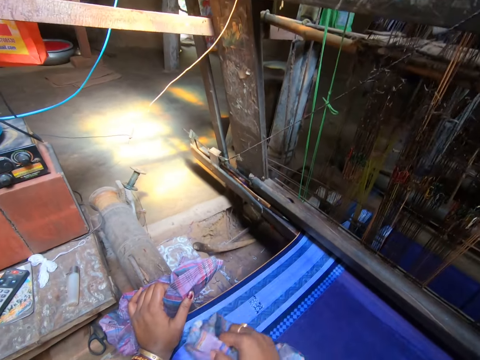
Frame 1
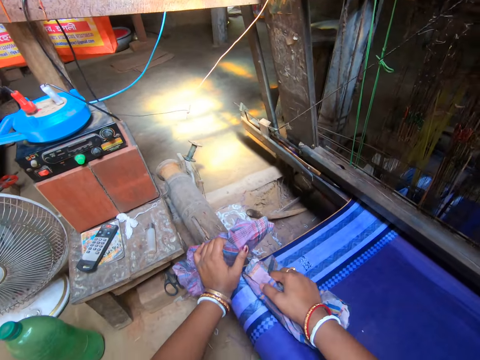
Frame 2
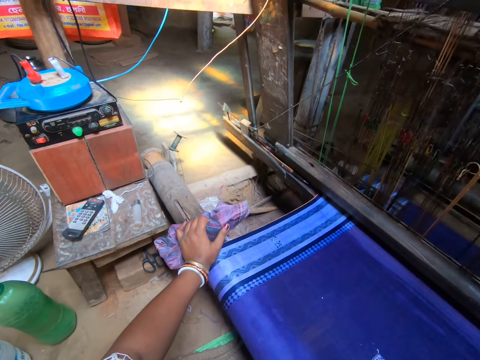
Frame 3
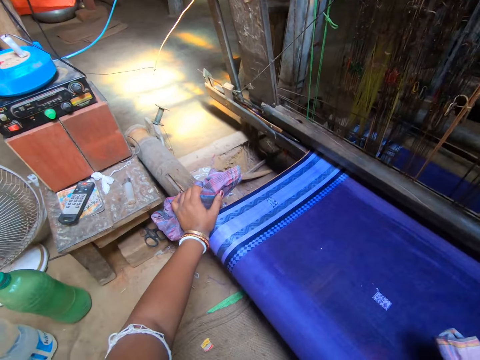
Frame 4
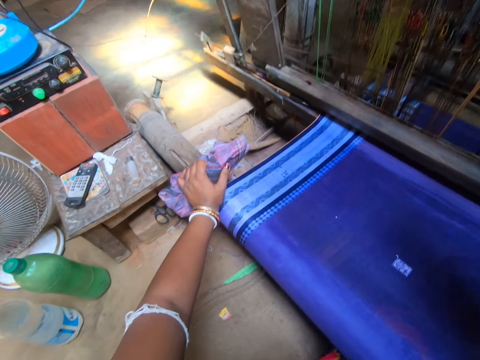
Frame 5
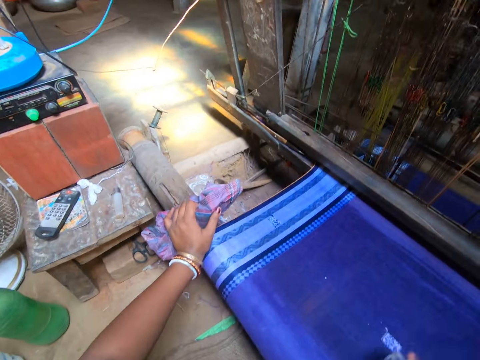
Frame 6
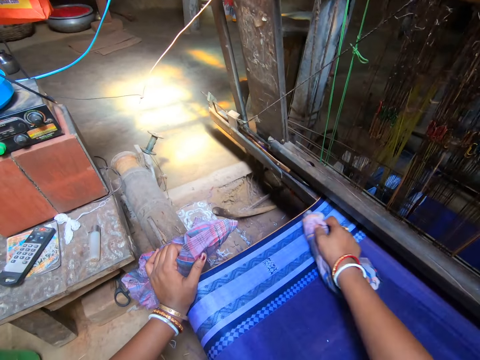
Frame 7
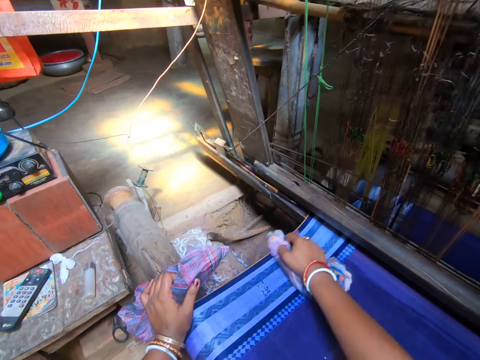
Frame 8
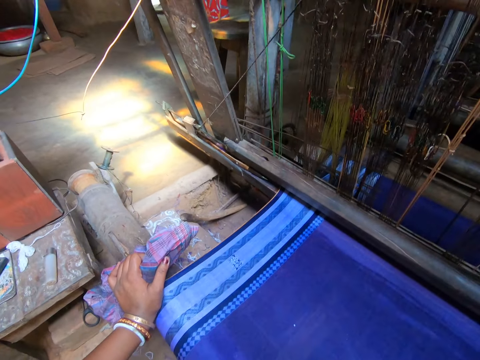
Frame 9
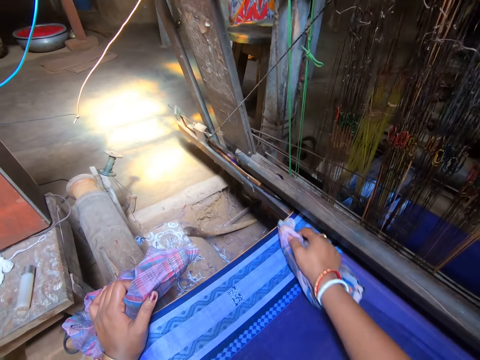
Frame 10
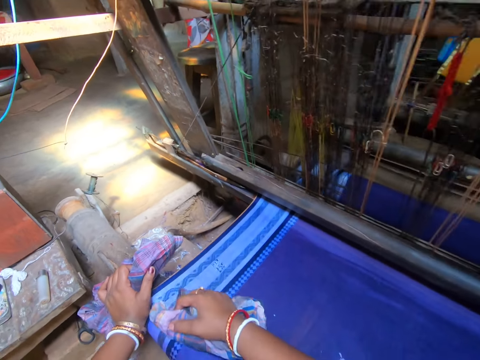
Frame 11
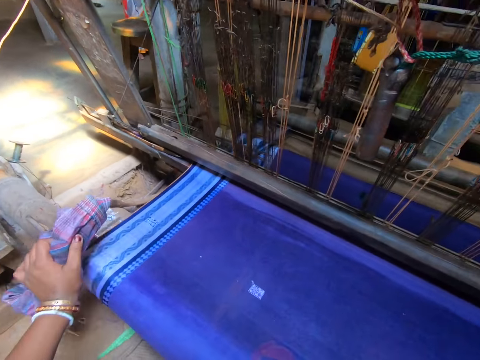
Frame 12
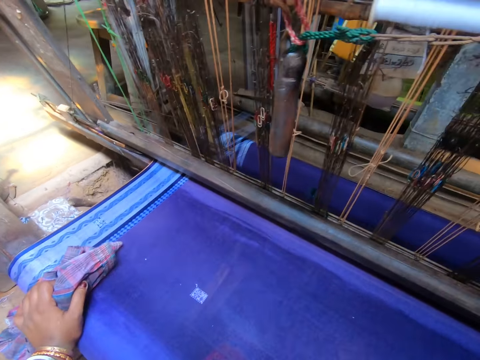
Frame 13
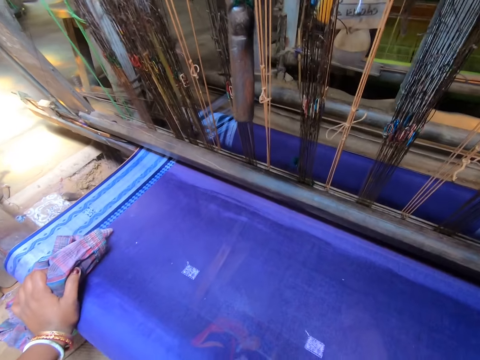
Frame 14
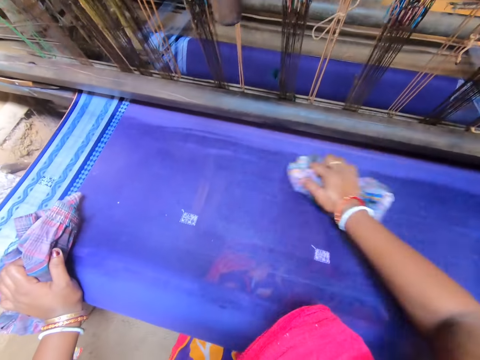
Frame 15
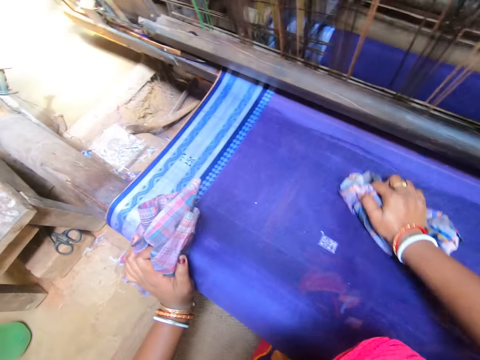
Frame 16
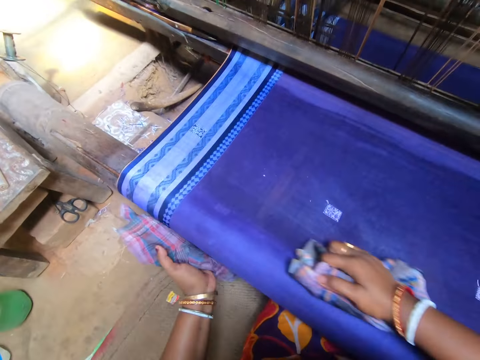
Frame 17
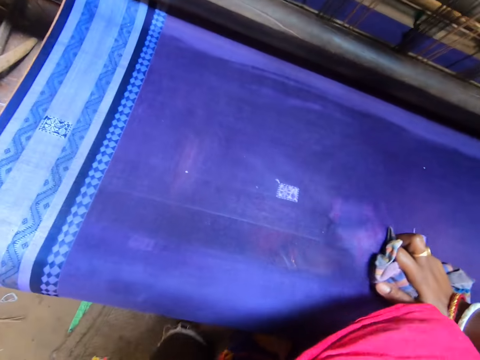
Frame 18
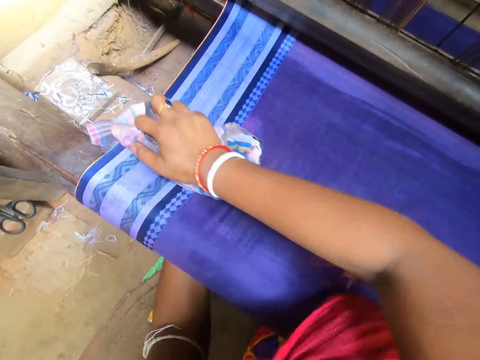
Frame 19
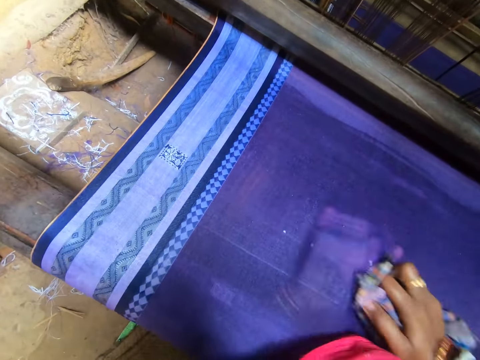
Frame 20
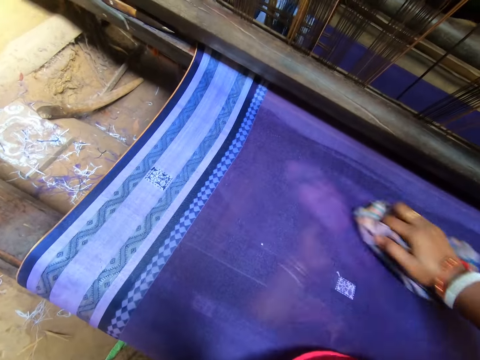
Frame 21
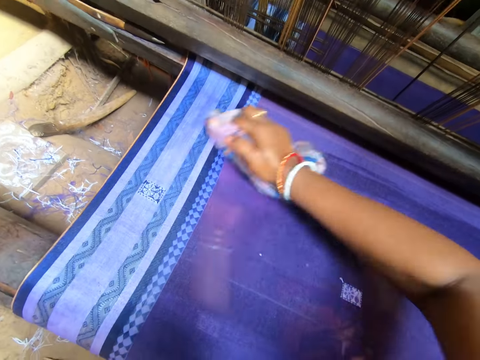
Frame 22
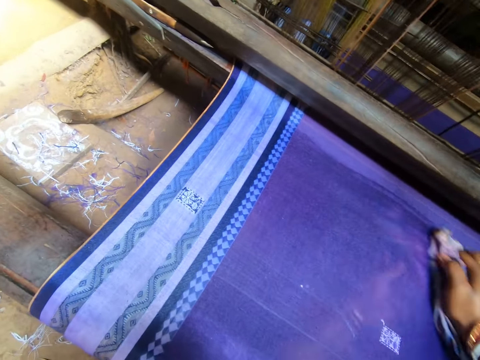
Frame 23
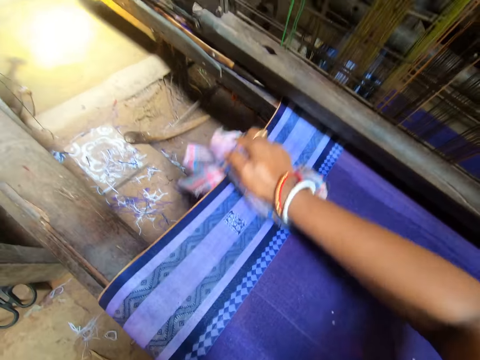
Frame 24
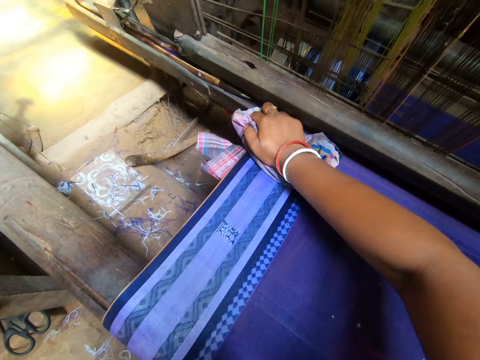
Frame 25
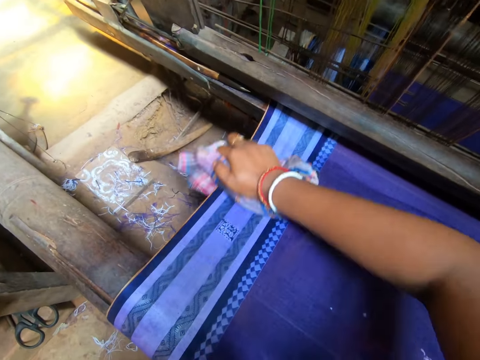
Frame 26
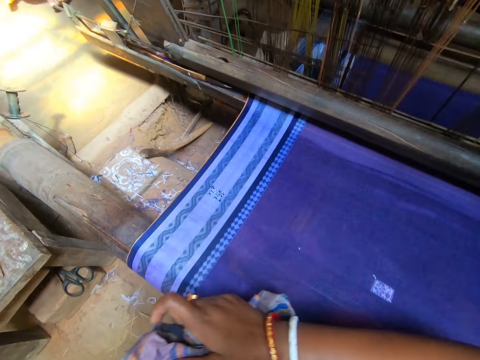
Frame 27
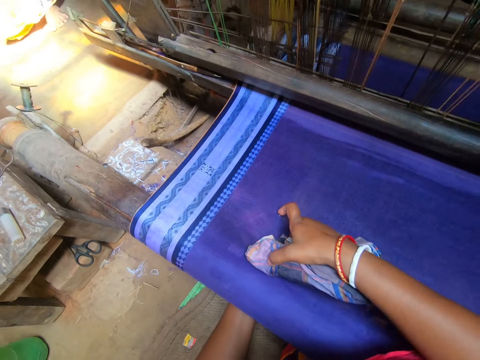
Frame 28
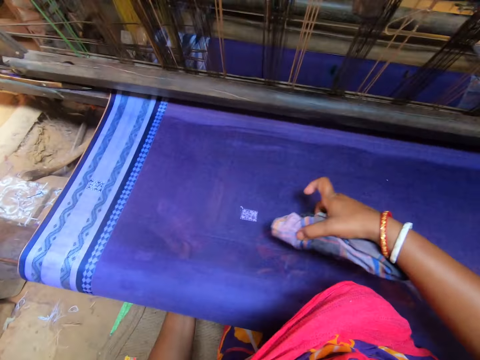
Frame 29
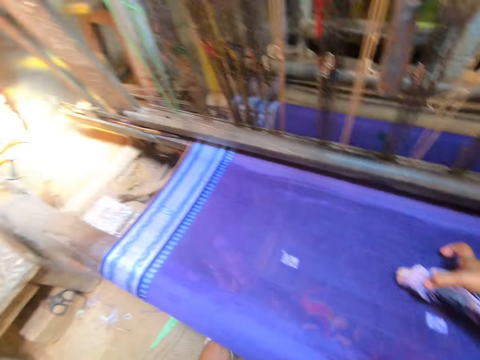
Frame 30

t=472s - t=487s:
The camera wearer rubs the fabric with the piece of cloth with her right hand and the fabric in her left hand.

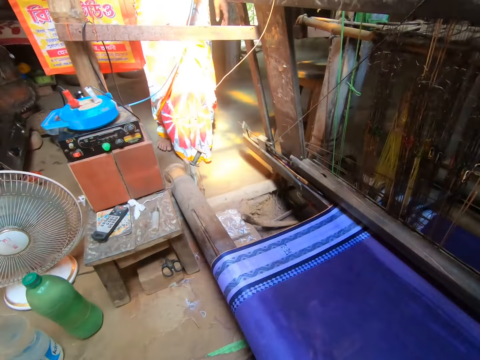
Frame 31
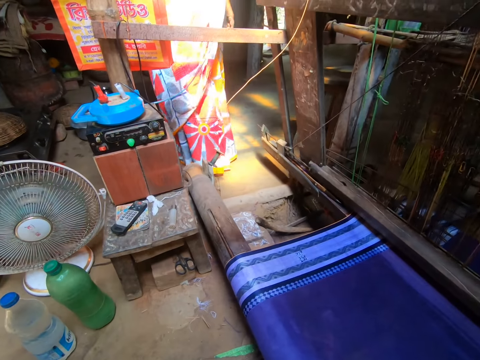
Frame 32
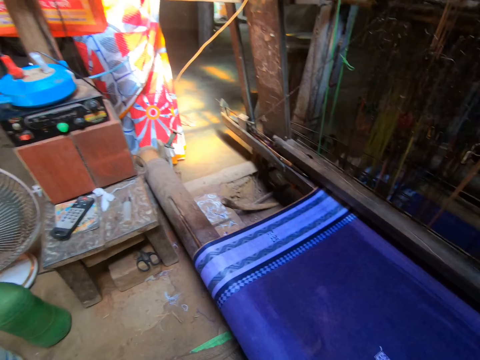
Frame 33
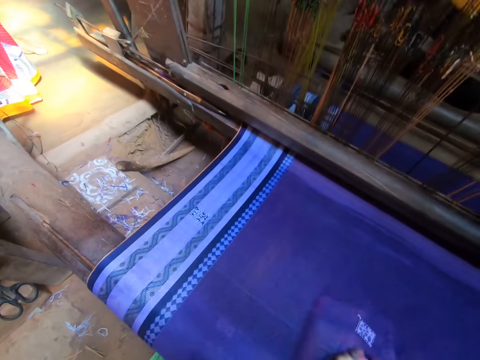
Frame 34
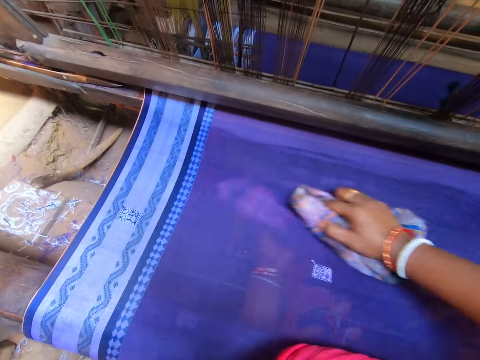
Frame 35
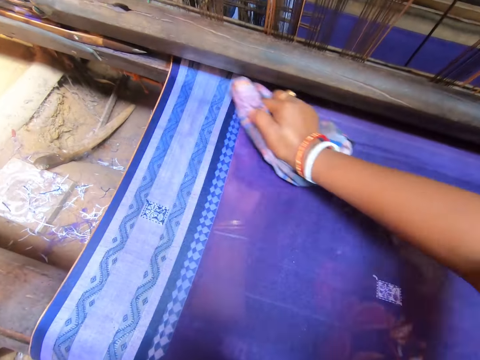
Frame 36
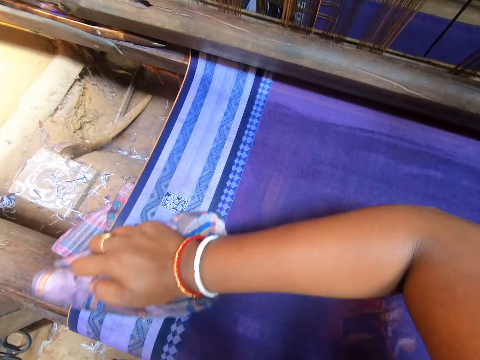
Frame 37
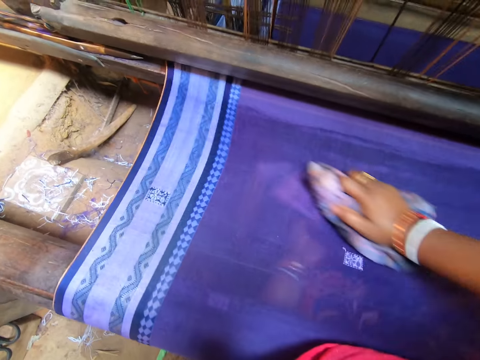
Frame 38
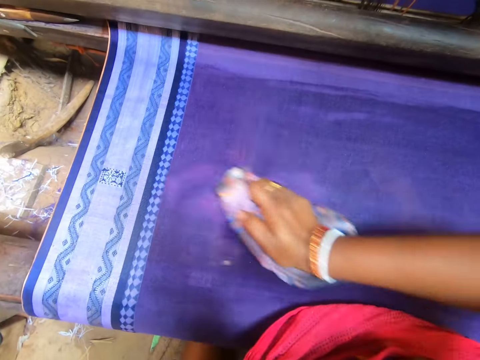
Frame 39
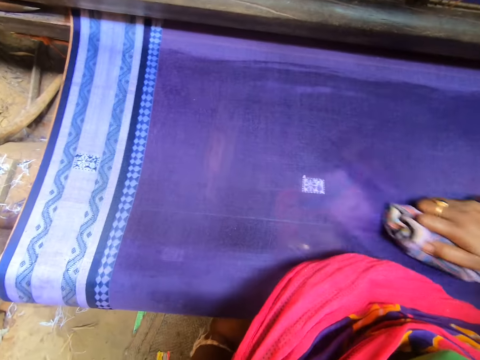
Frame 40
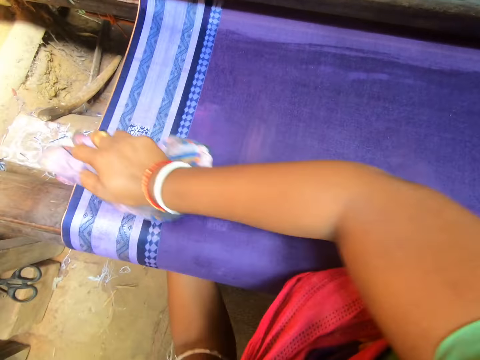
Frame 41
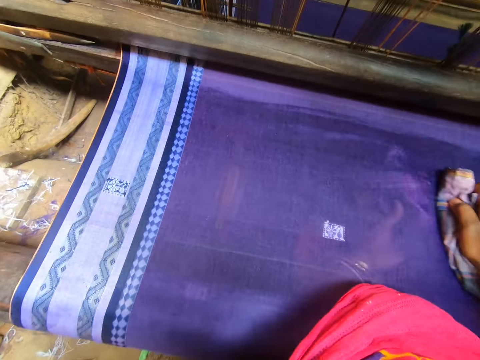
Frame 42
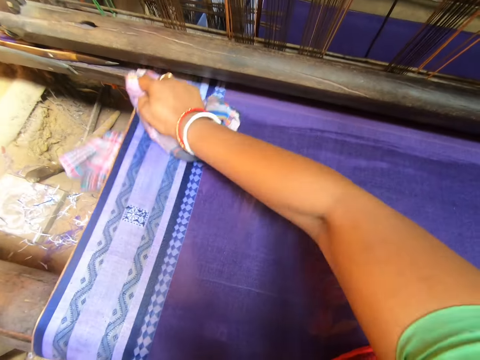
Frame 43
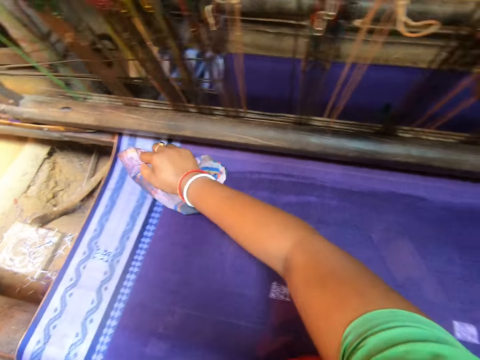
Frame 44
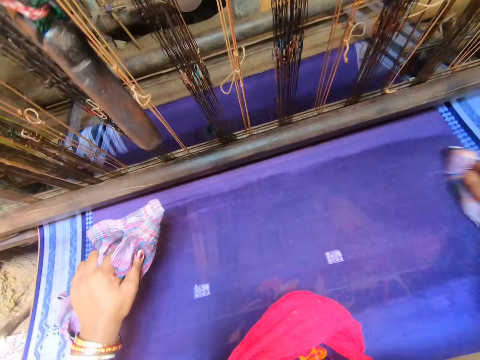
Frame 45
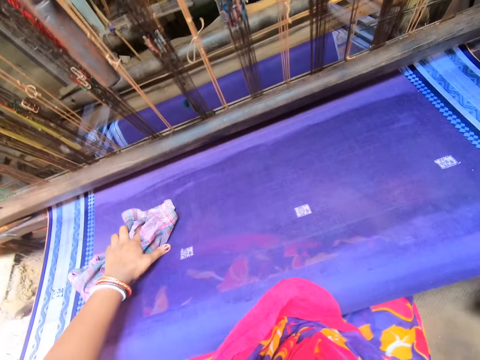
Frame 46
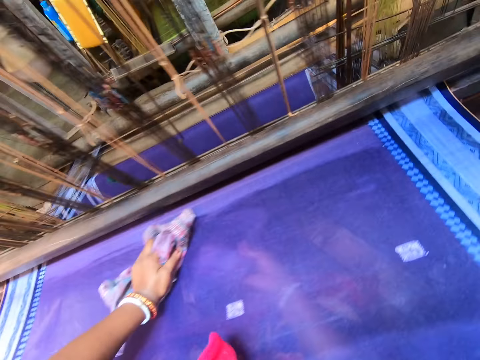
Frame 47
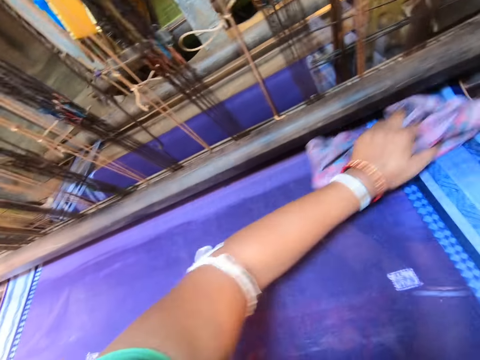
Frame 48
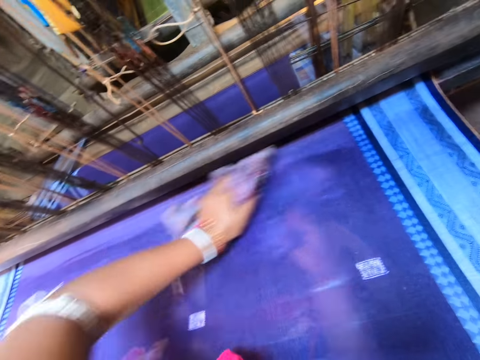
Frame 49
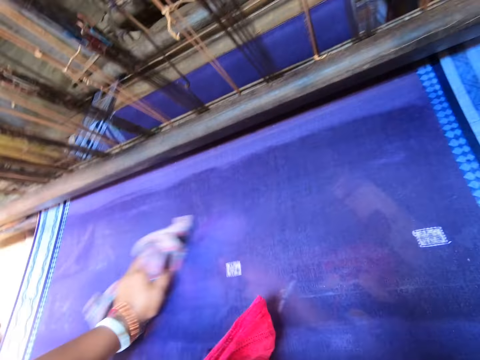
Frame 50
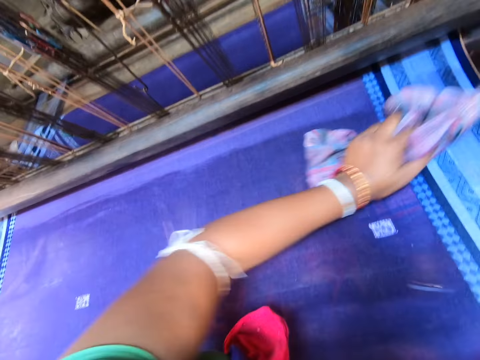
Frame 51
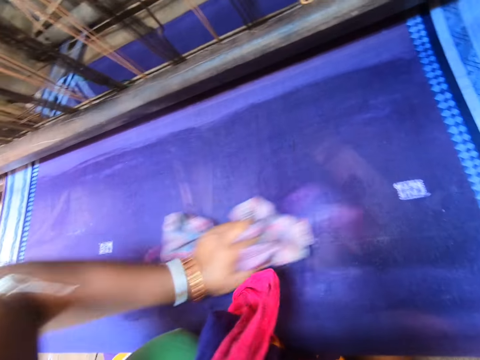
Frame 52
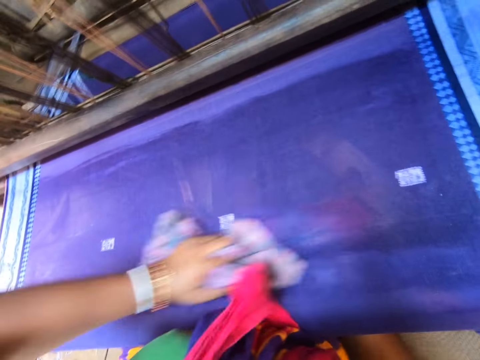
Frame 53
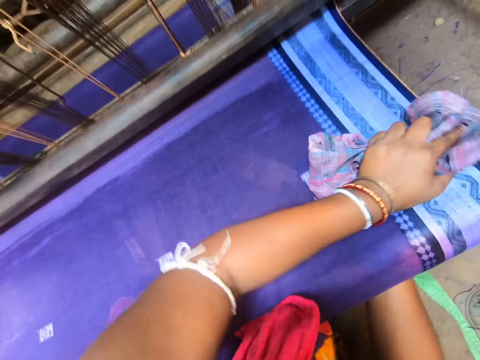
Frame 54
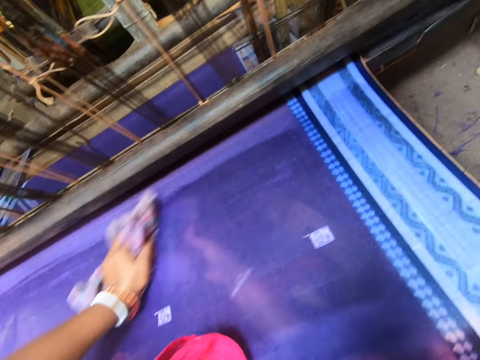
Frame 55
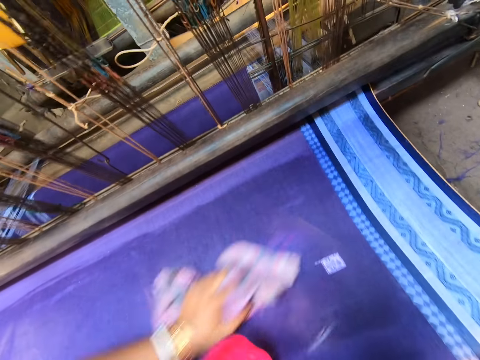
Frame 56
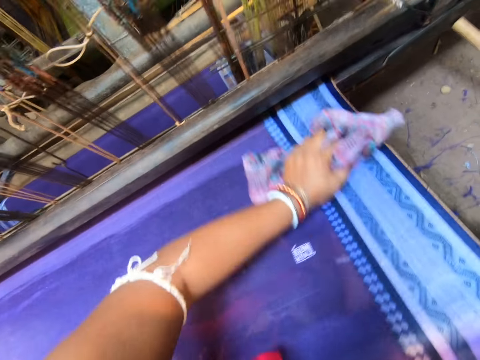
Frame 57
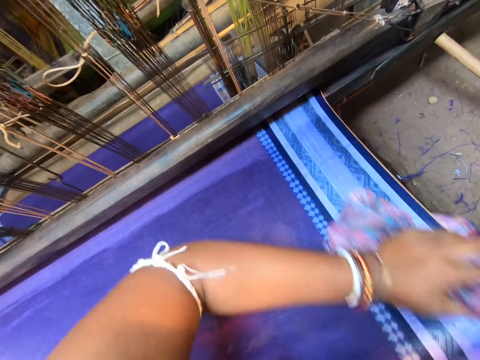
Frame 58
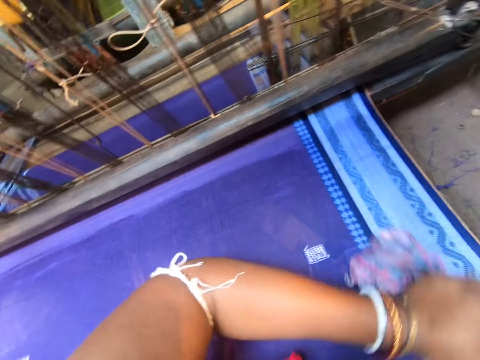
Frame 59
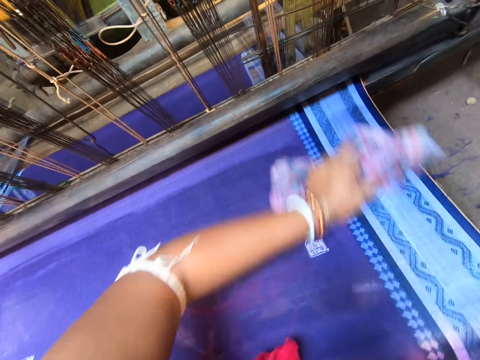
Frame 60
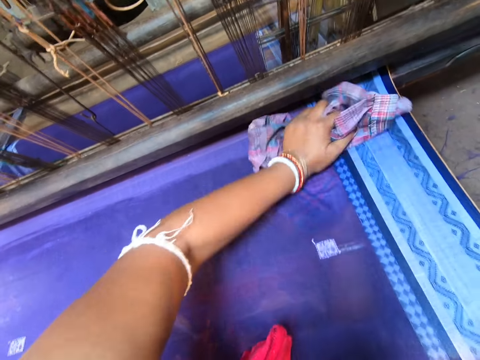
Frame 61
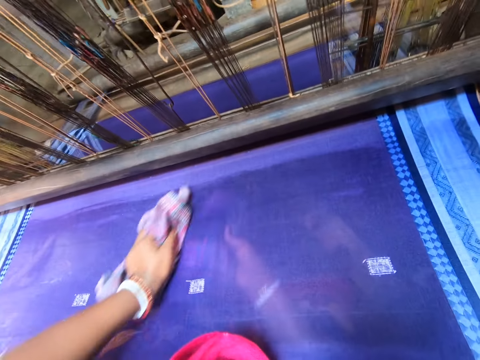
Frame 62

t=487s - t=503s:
The camera wearer wipes the cloth with the torn short.
